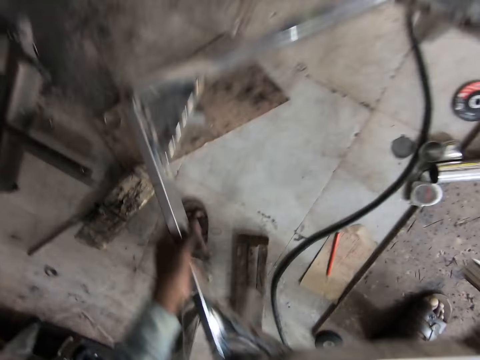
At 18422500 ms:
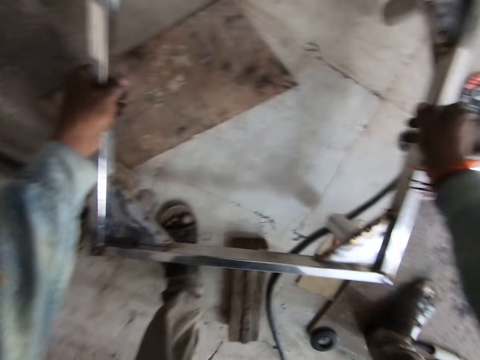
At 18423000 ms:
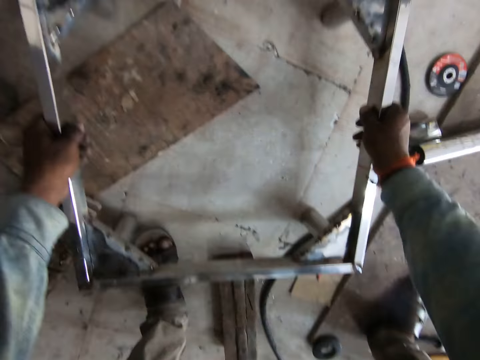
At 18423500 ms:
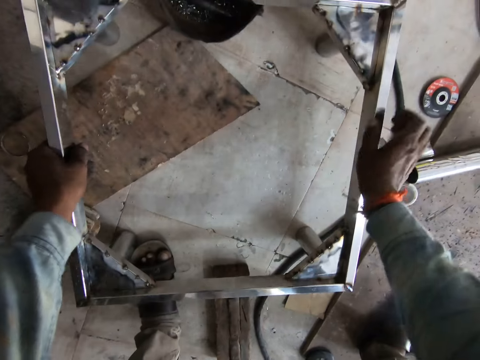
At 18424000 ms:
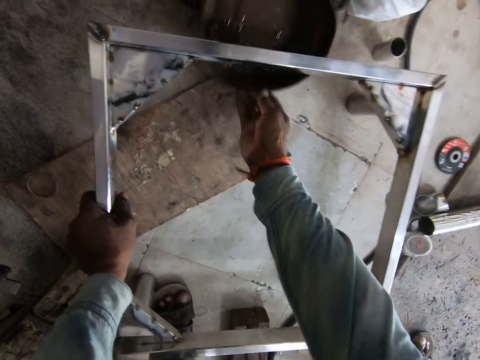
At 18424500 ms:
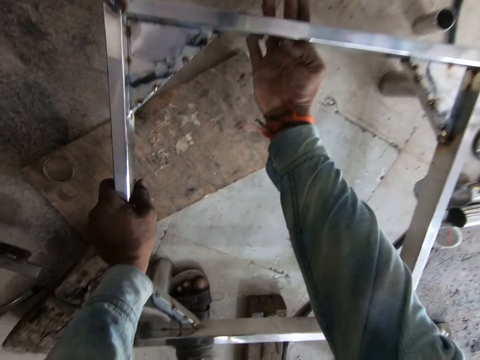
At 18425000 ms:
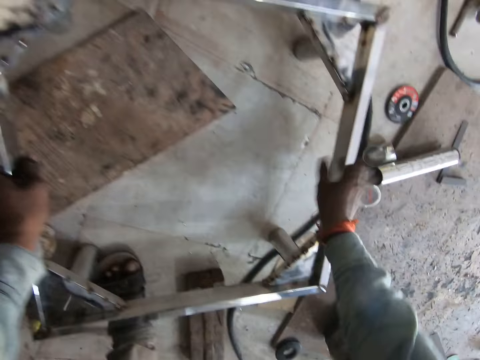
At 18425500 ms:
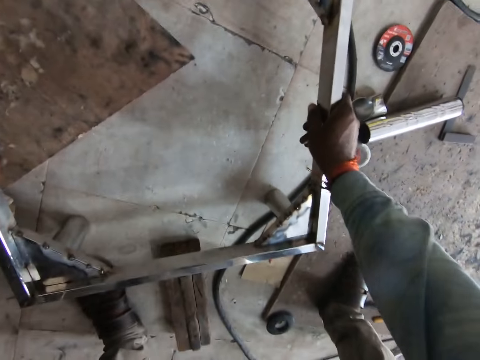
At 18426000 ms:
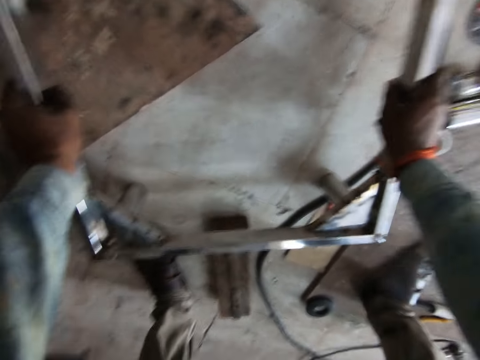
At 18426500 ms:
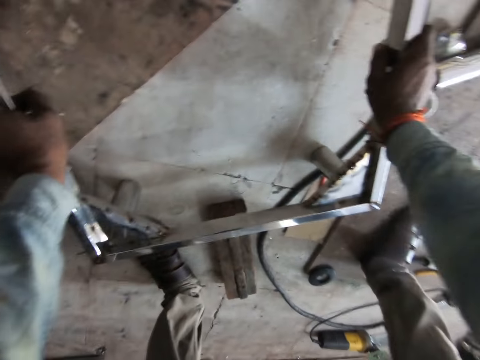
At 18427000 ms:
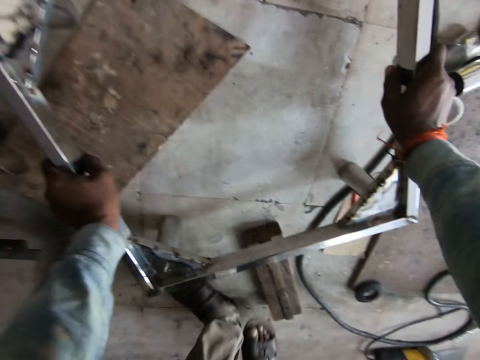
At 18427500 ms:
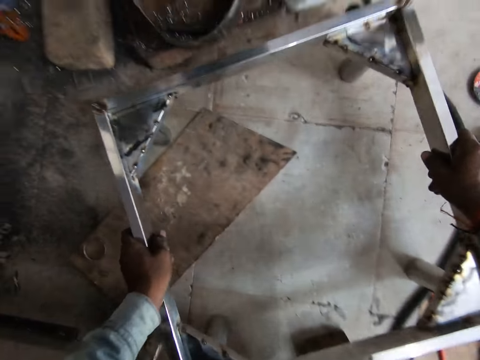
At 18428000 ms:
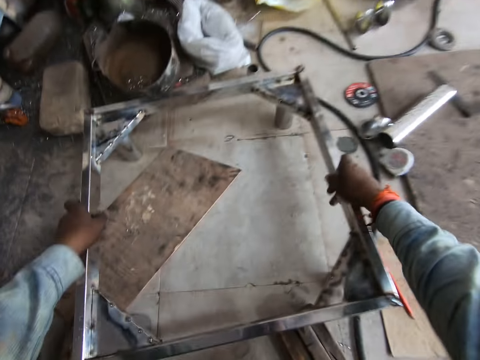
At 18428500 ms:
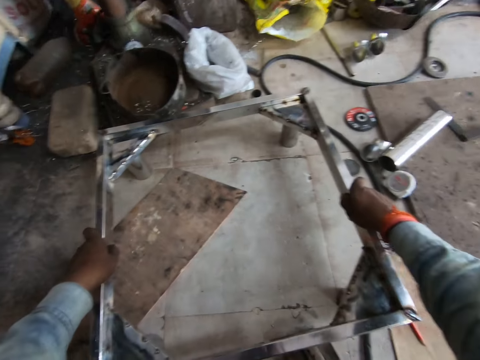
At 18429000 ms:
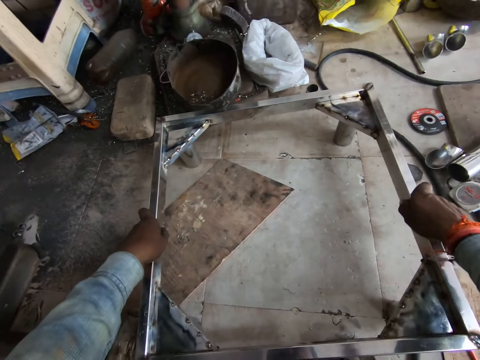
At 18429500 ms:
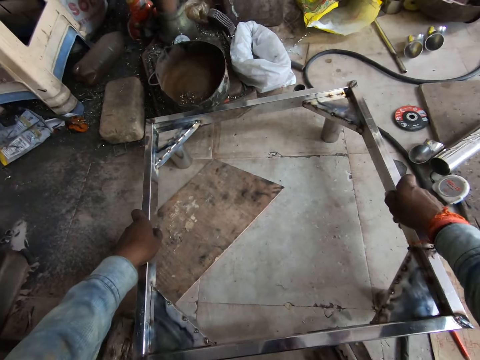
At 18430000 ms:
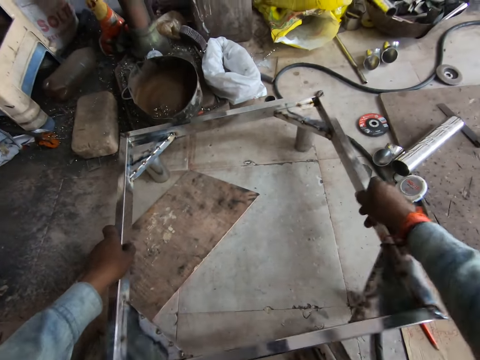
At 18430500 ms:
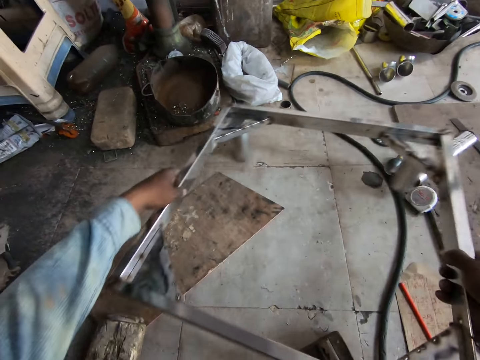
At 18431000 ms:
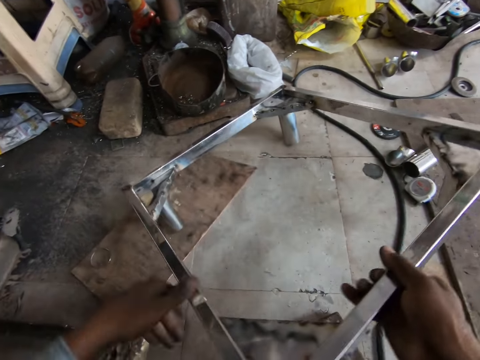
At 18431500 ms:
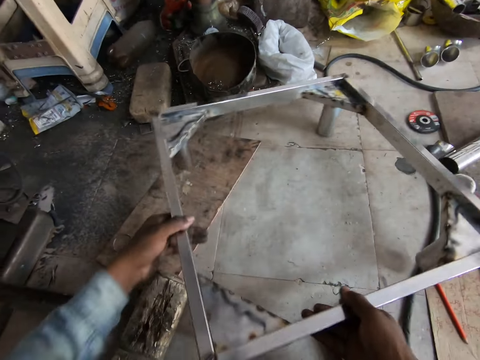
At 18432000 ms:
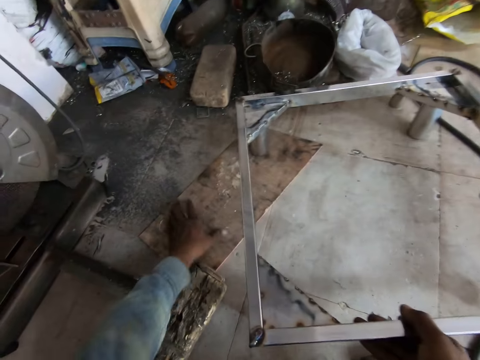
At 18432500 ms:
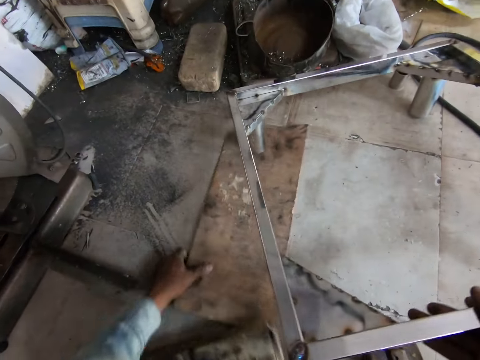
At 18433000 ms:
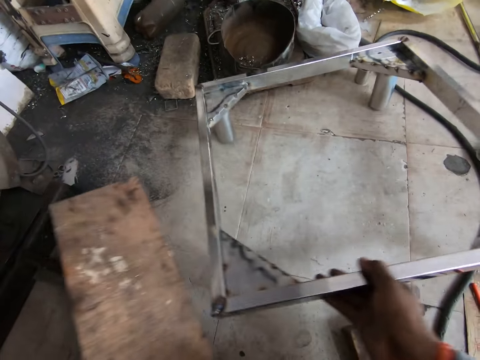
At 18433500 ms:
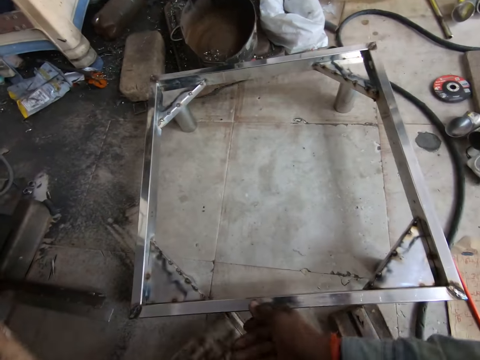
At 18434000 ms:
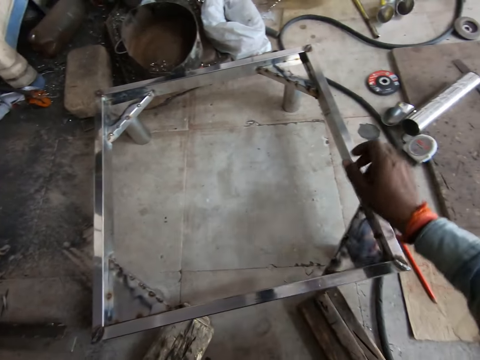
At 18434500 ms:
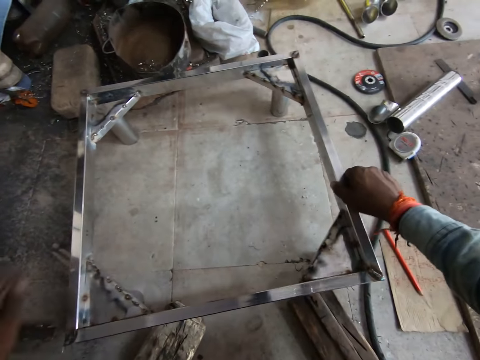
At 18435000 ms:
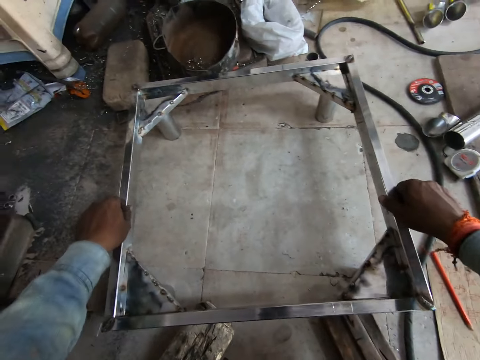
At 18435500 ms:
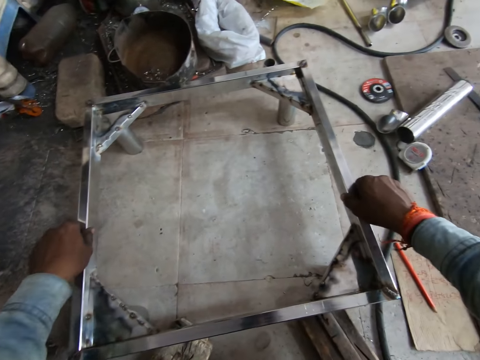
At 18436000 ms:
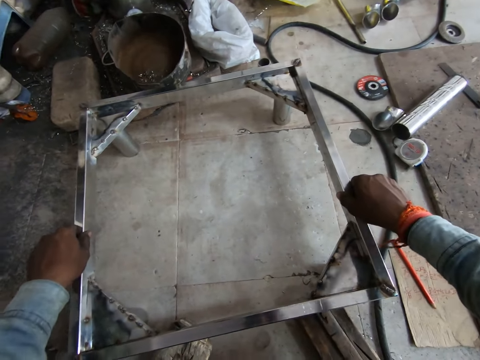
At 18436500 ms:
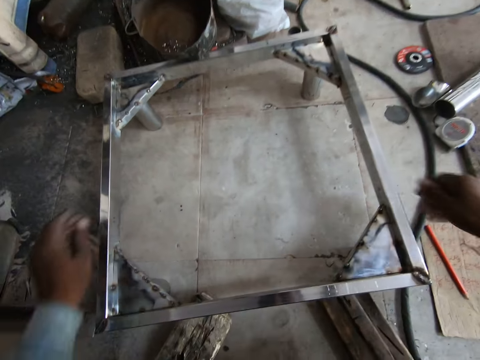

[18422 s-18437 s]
The camera wearer carries the table. He drops the table frame in his hands on the ground. He pushes a pot on the ground with his right hand. He repositions the table frame on the ground with both hands. He repositions a plywood on the ground with his left hand. He adjusts the metal table.

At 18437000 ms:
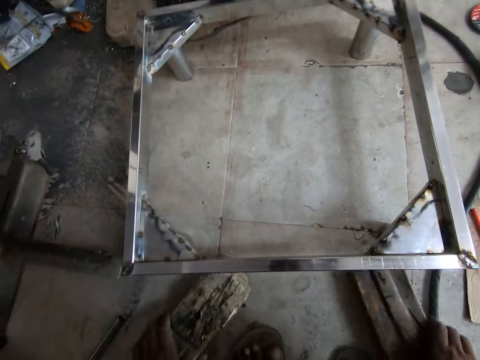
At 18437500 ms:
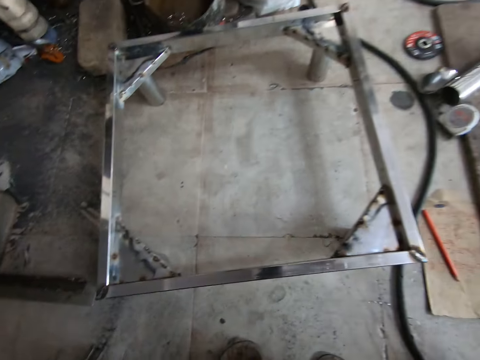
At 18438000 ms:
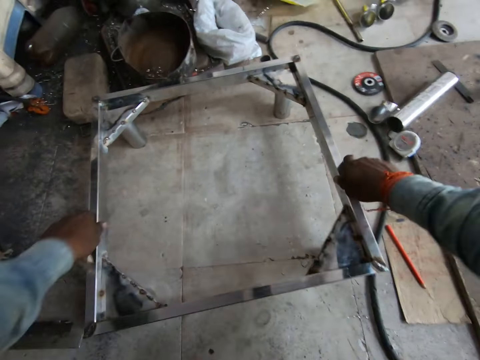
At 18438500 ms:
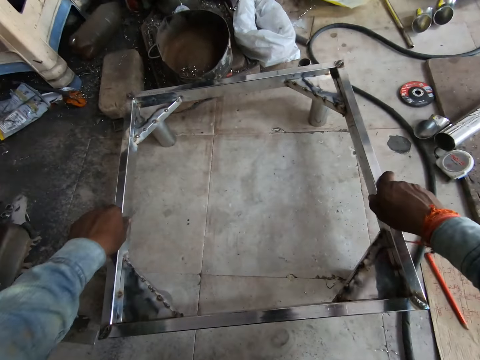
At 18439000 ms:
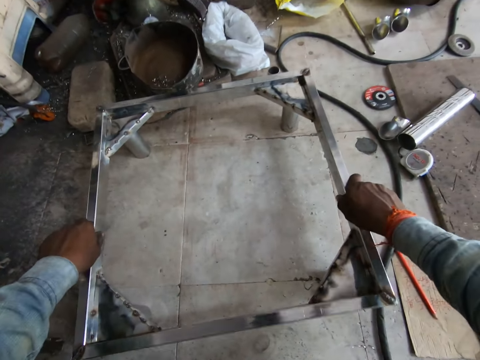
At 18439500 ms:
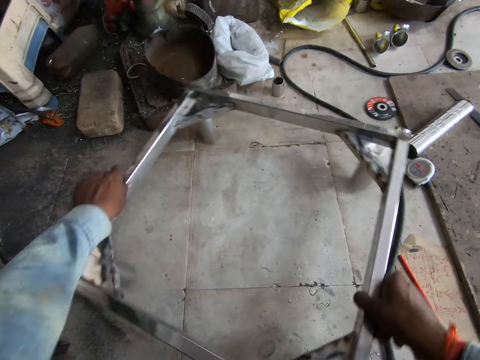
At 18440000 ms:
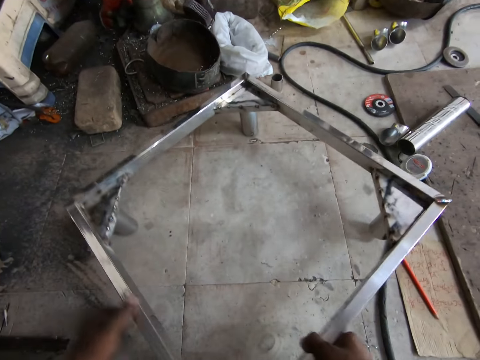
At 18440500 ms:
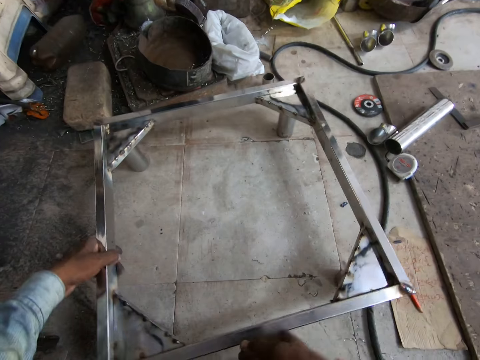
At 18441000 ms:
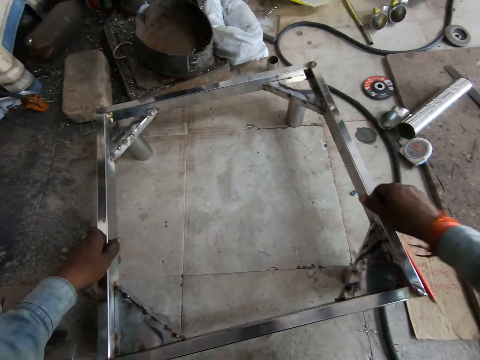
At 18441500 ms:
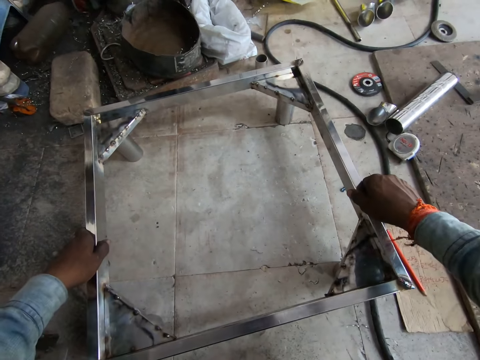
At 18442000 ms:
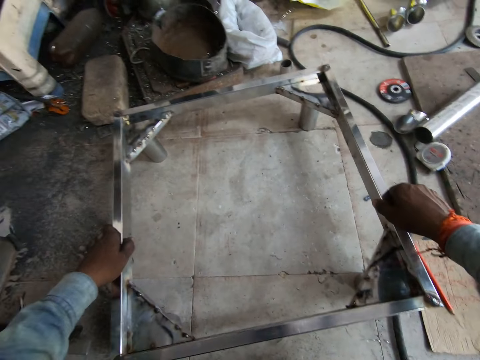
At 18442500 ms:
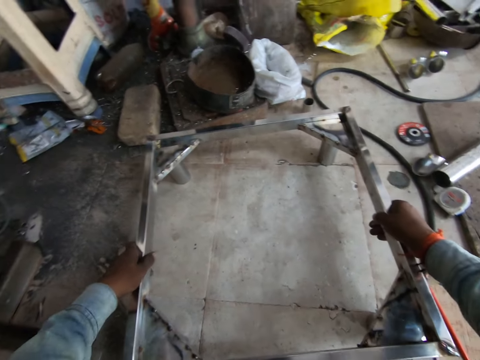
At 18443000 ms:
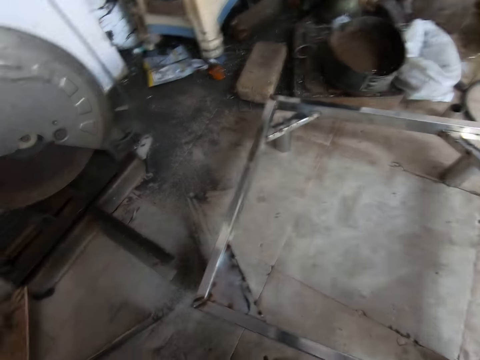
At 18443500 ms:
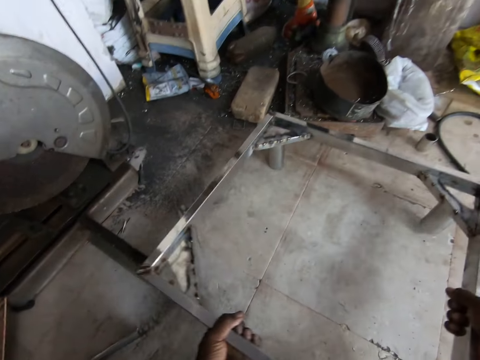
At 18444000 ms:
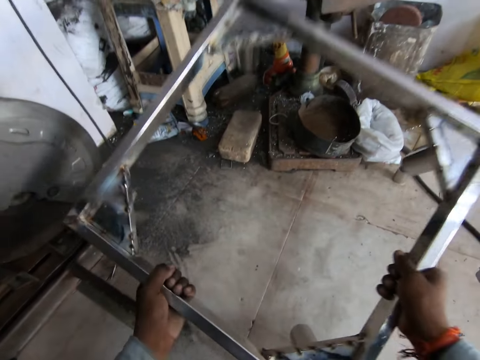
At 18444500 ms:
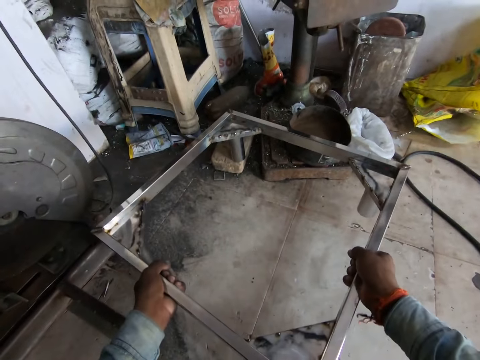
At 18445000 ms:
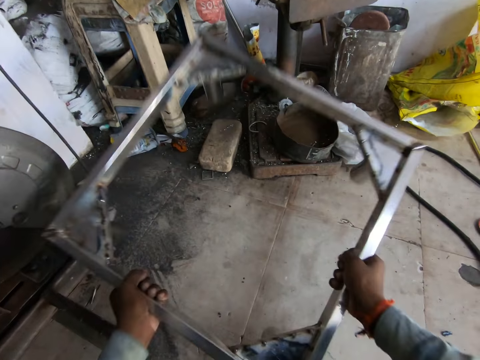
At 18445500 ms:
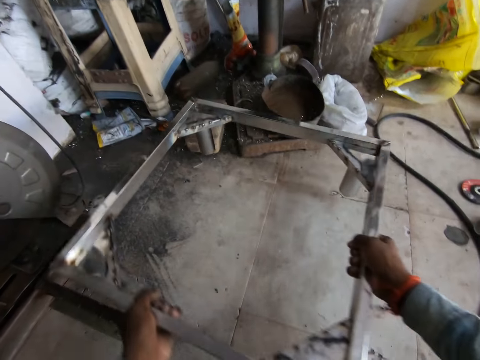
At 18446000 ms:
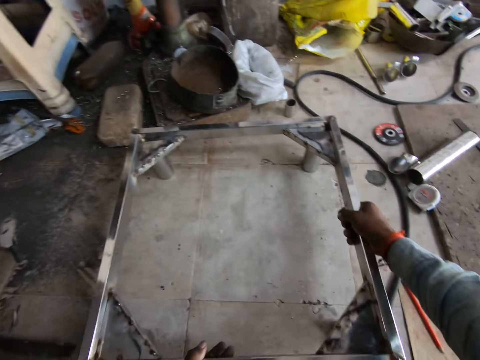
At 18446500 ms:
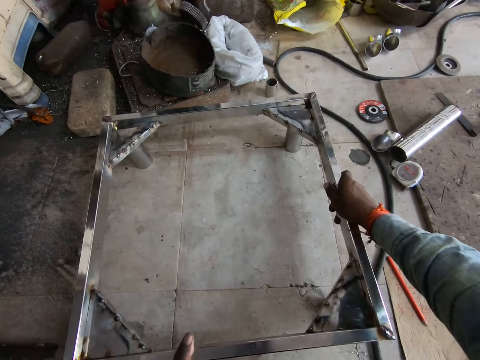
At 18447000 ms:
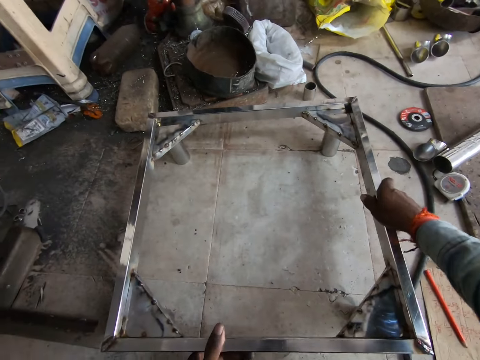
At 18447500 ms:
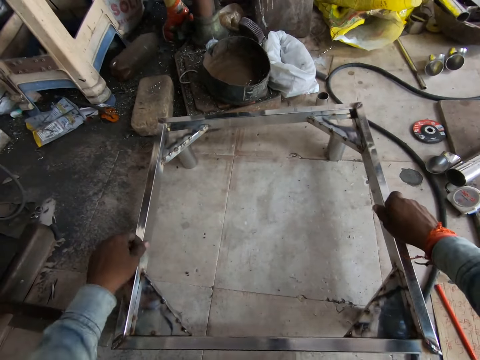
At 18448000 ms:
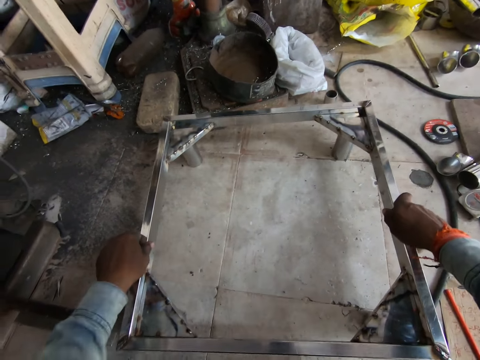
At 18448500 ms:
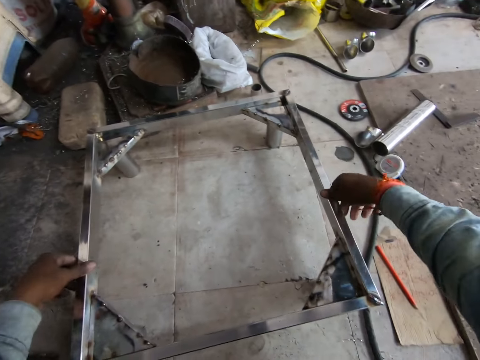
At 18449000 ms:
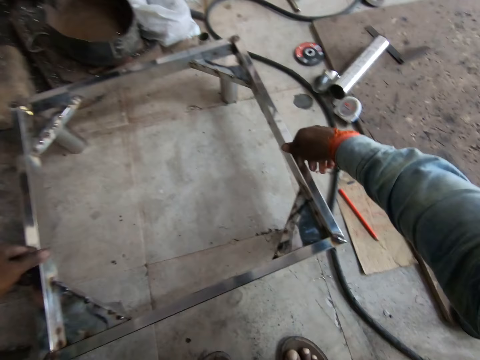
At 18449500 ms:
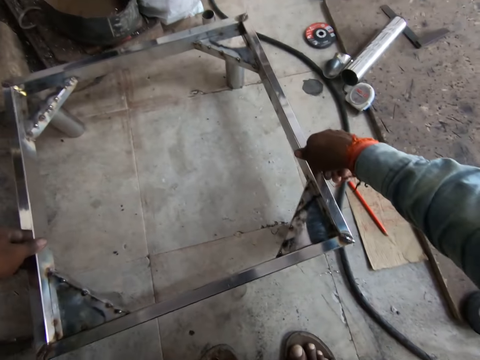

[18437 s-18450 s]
The camera wearer repositions some plywood on the ground with both hands. He repositions the table frame on the ground with both hands. He hits the table frame on the ground with both hands. He drops the table frame in his hands on the ground. He adjusts the metal table.
